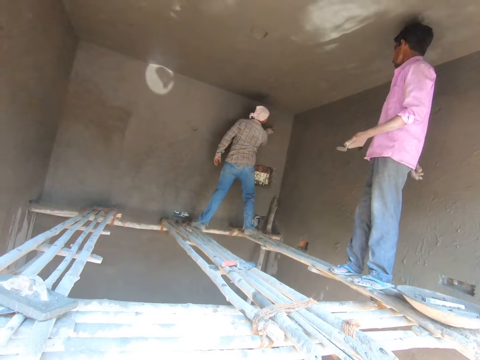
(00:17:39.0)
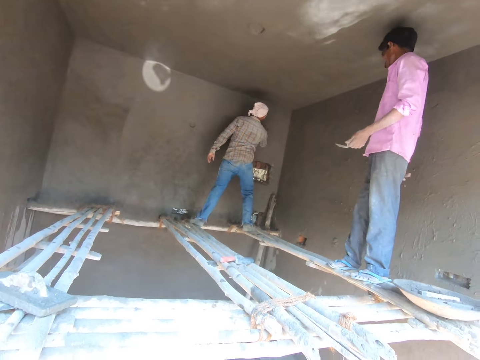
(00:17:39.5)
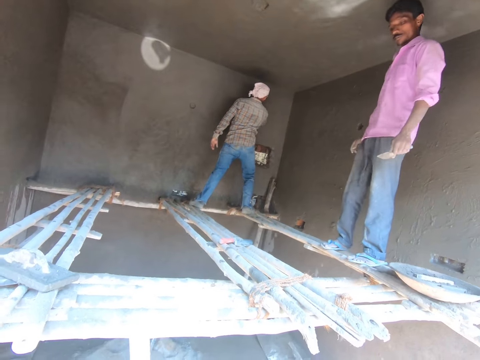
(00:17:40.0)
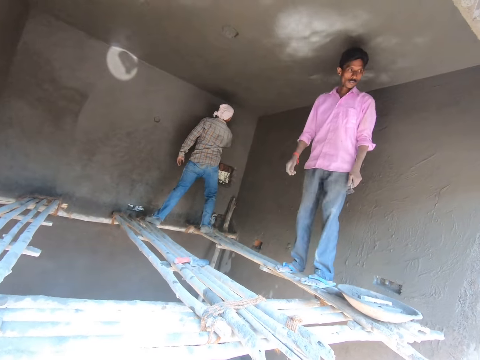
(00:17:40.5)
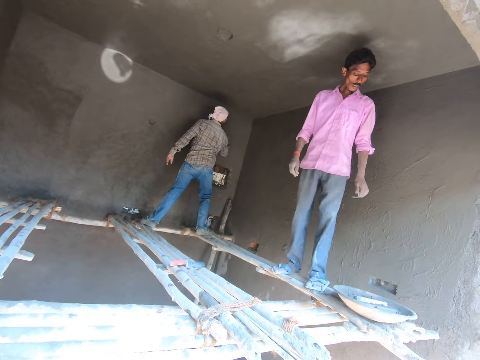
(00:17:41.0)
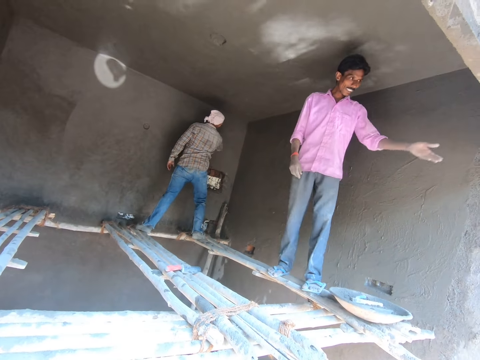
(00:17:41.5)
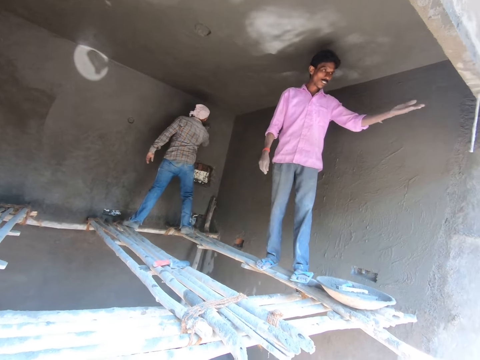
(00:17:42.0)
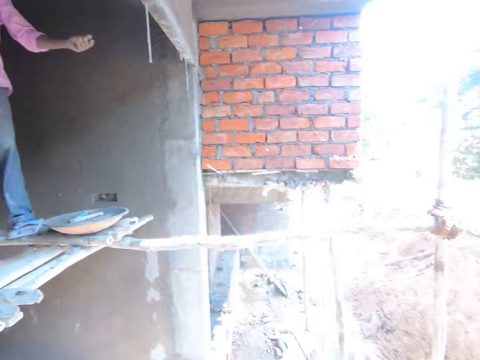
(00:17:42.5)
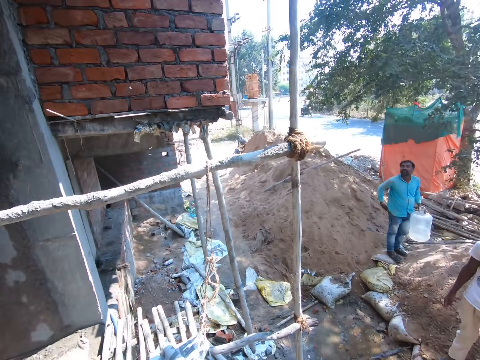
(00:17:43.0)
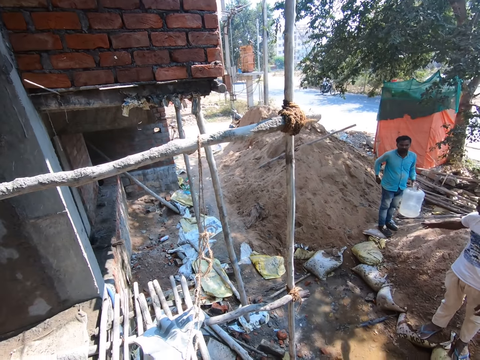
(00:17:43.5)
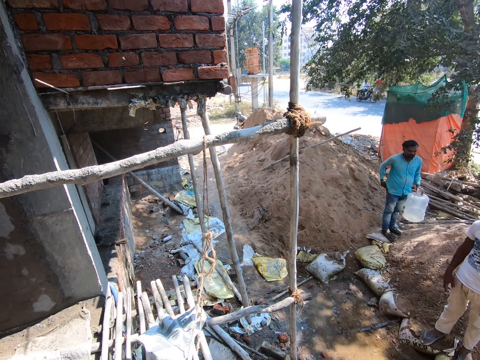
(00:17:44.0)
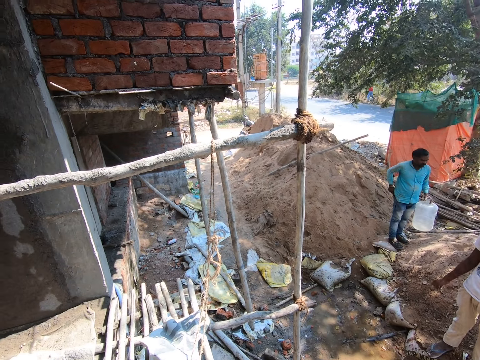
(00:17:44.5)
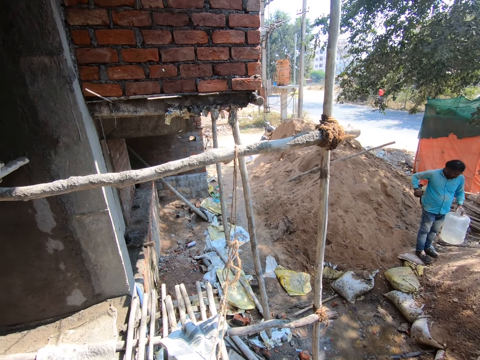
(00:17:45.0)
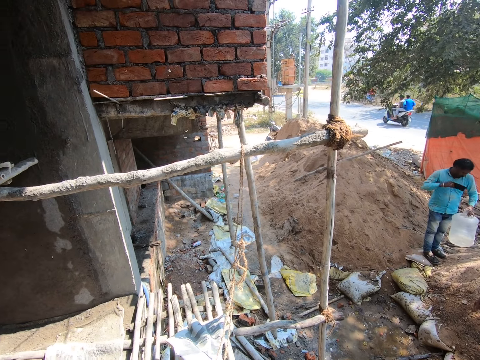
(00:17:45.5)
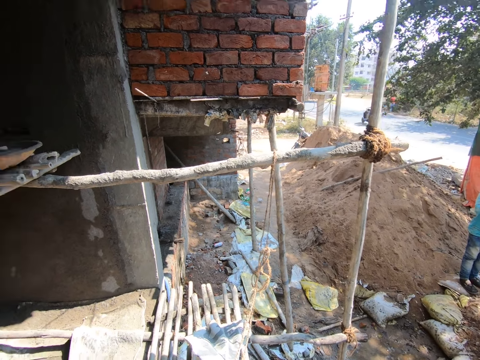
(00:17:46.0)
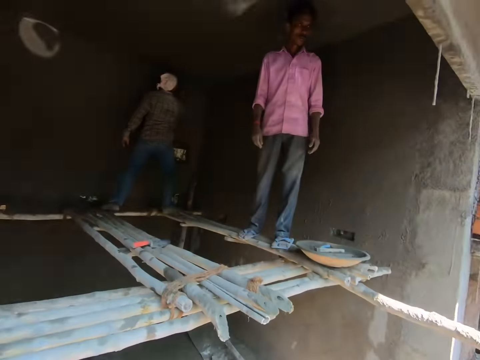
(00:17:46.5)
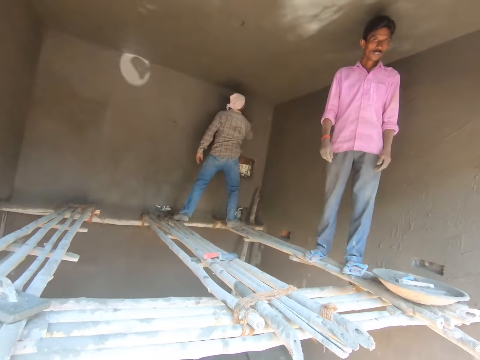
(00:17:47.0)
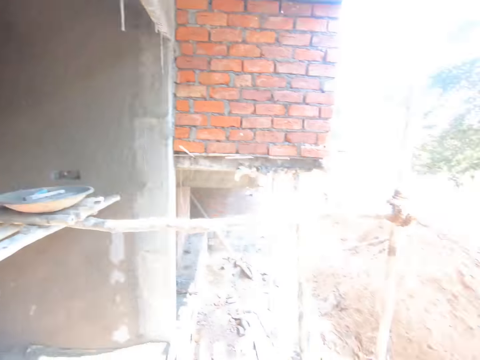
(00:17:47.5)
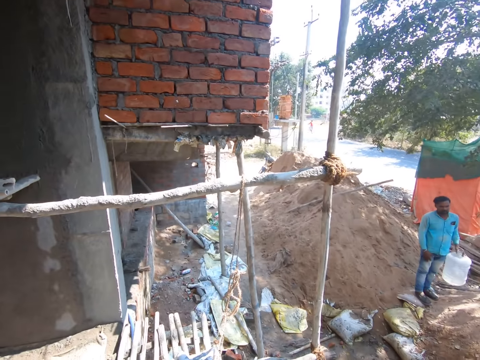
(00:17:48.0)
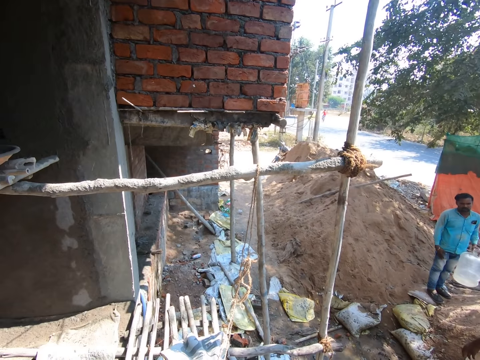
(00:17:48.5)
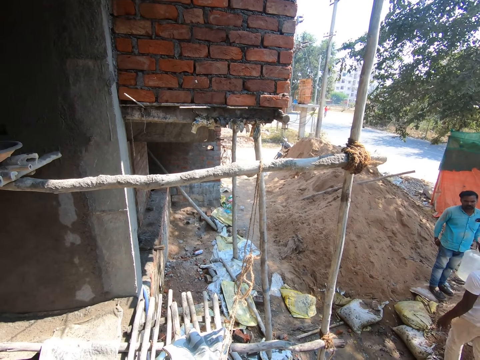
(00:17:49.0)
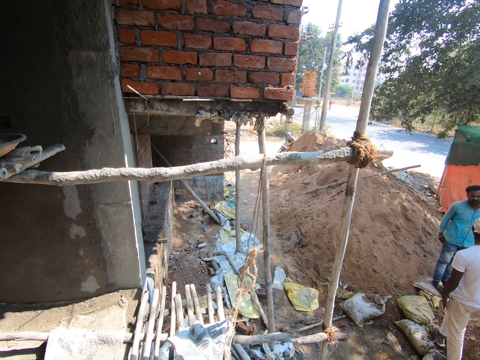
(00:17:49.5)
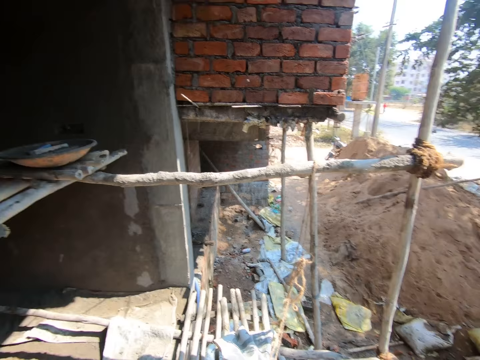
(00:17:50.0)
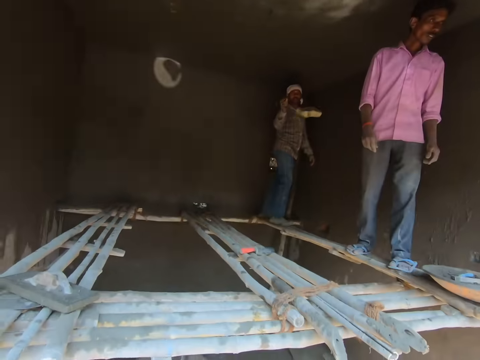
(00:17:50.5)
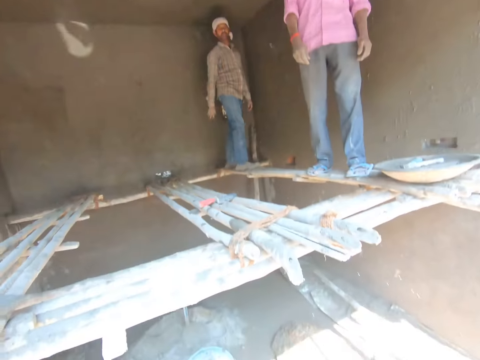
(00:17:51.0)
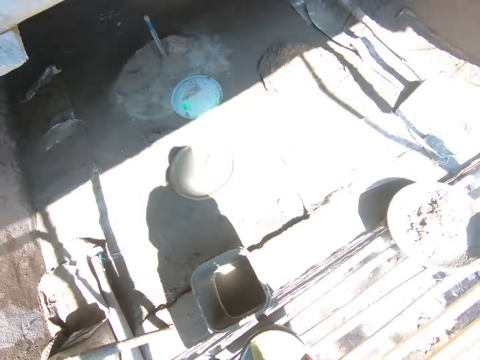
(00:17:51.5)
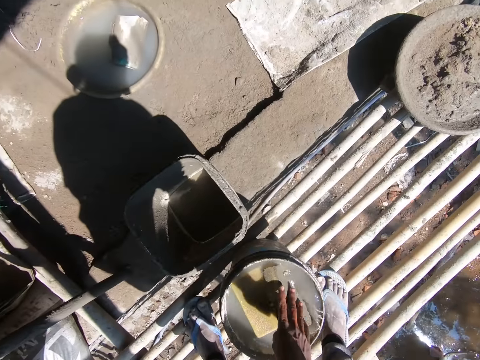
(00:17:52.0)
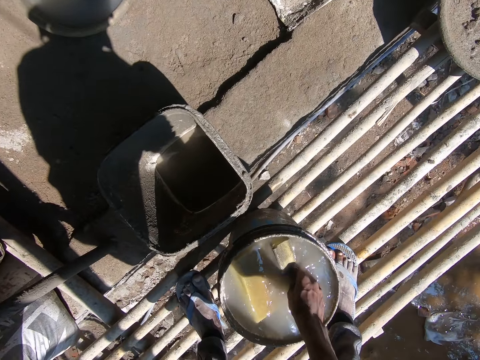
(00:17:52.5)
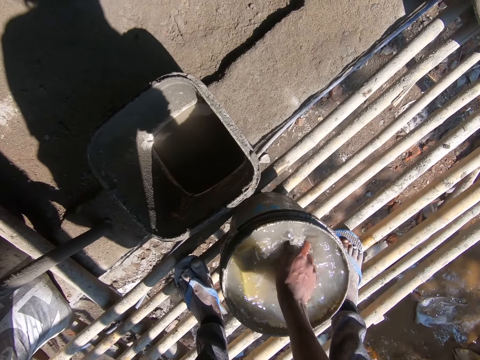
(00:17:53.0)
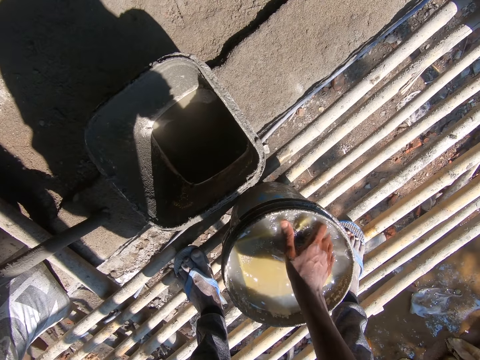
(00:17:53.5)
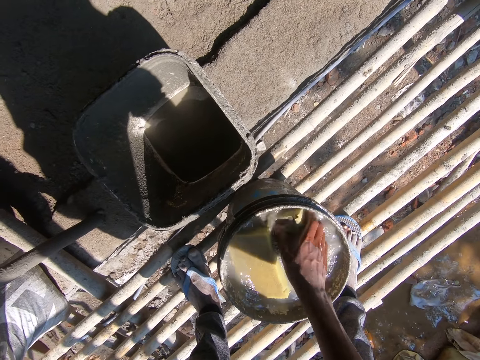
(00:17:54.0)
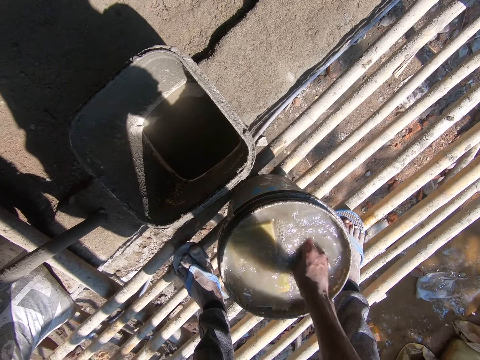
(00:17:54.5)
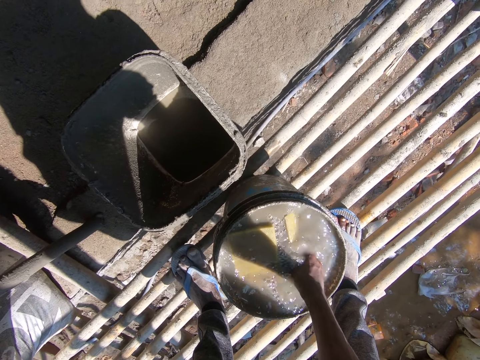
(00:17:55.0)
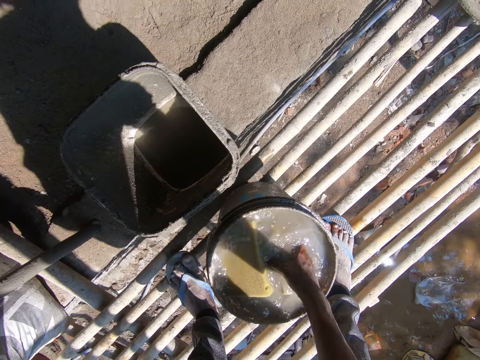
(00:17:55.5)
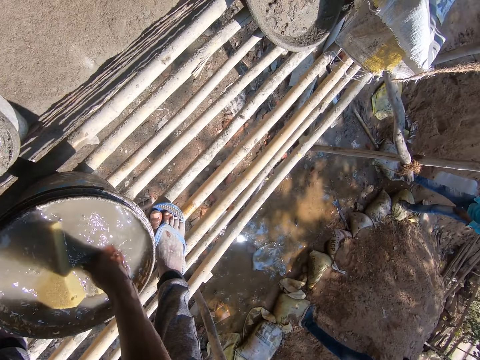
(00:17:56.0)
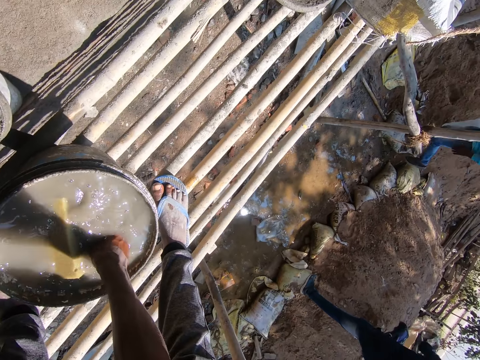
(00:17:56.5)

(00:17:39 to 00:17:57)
A man rubs a wall with a foam in his right hand. Another man drops a trowel in his left hand in the head pan on the bamboo scaffolding. The second man interacts with another man. Another man removes a phone from his back trouser pocket with his right hand. He puts the phone in his breast pocket with his right hand. The camera wearer interacts with the first man. The first man throws the foam in his left hand to the camera wearer. The camera wearer catches the foam with his right hand. He dips the foam in his right hand in the bucket of water on the bamboo scaffolding. He rinses the sponge.

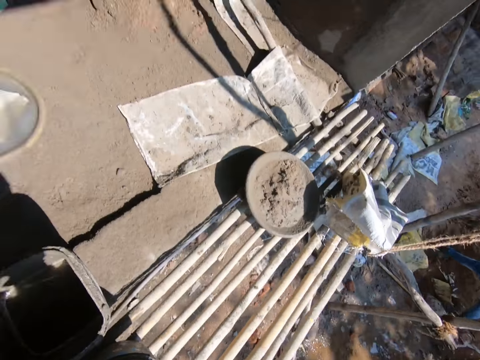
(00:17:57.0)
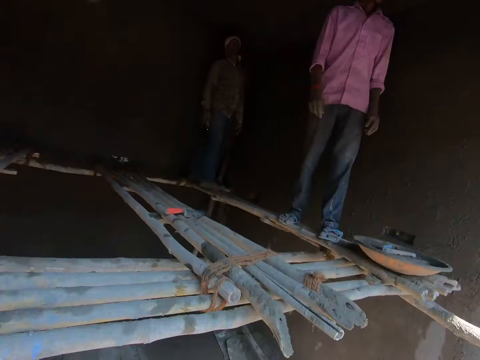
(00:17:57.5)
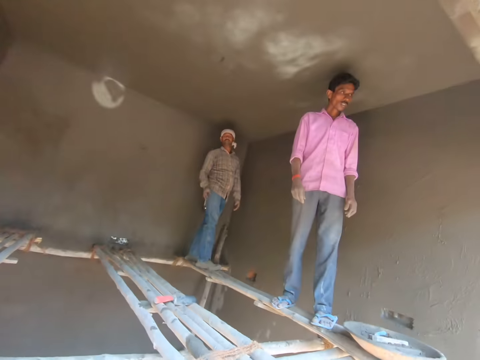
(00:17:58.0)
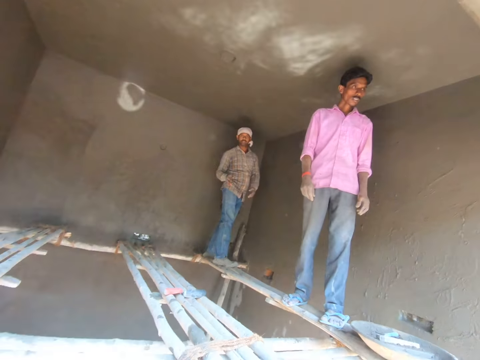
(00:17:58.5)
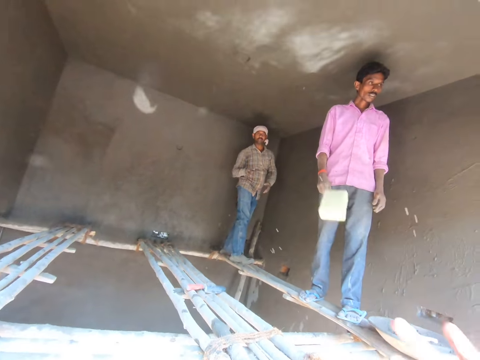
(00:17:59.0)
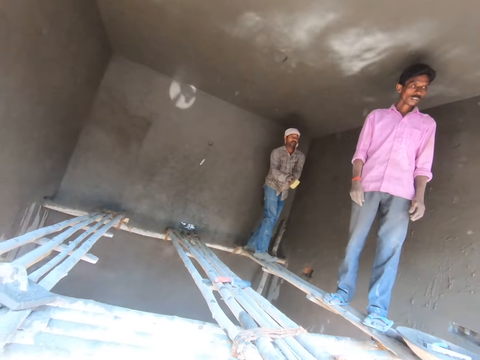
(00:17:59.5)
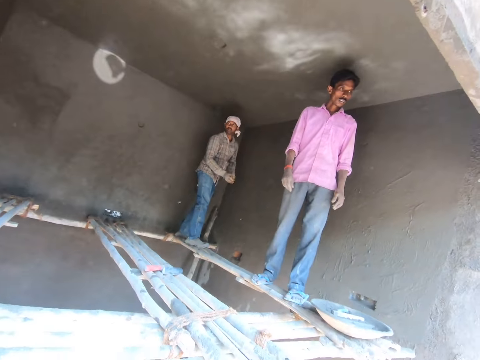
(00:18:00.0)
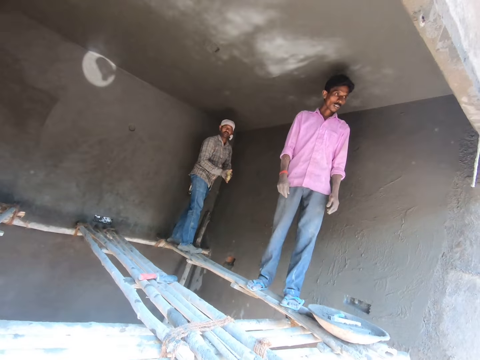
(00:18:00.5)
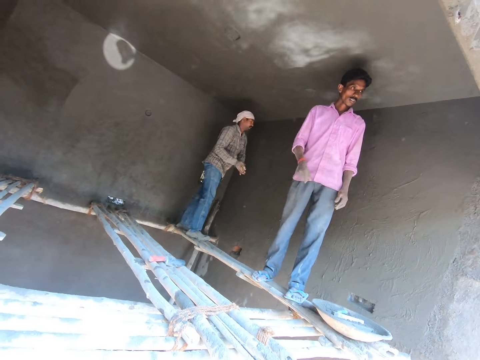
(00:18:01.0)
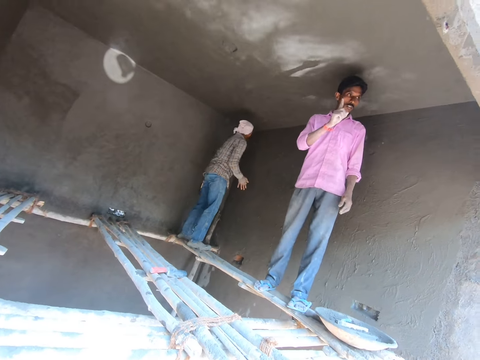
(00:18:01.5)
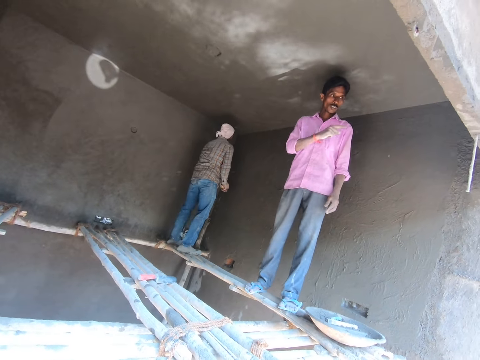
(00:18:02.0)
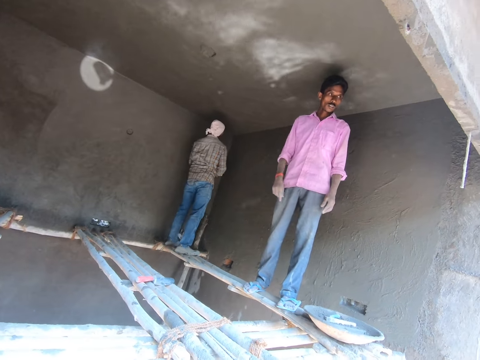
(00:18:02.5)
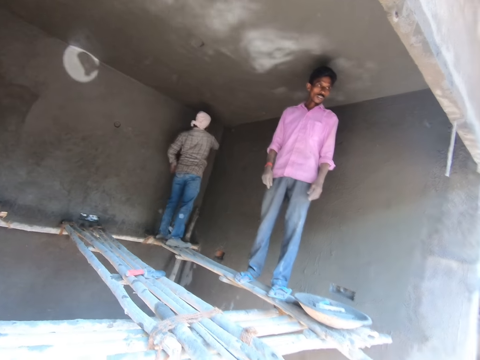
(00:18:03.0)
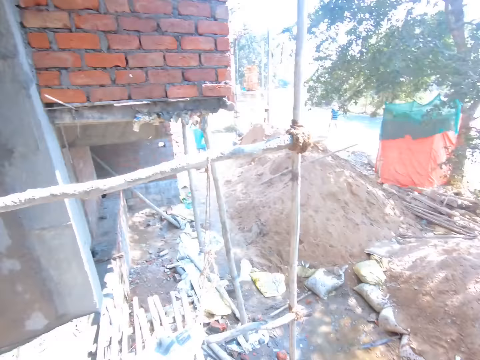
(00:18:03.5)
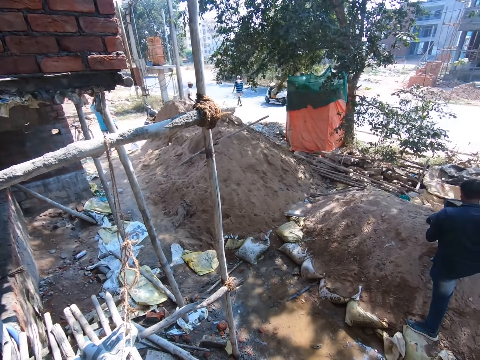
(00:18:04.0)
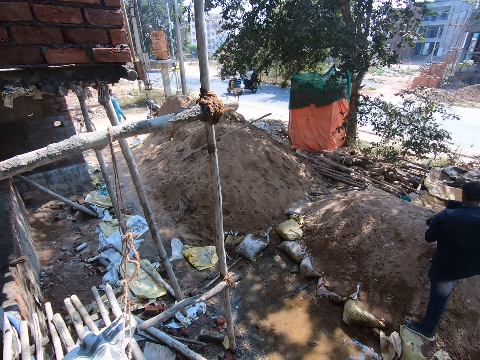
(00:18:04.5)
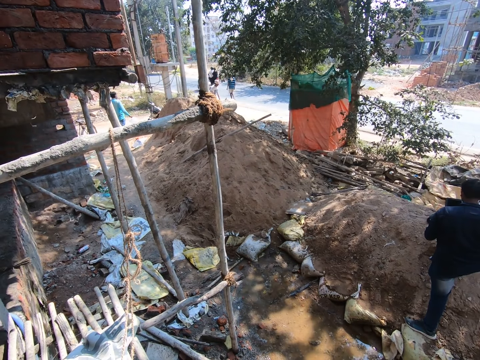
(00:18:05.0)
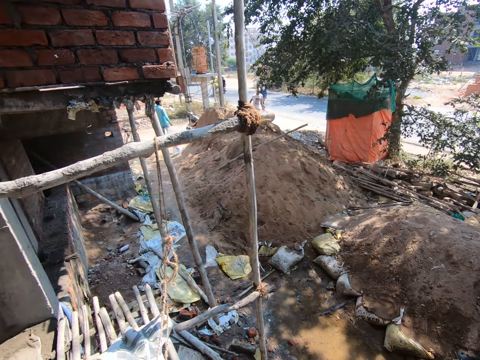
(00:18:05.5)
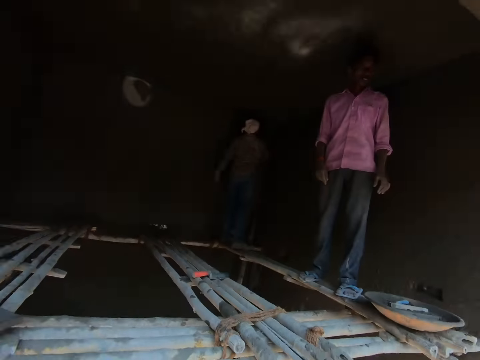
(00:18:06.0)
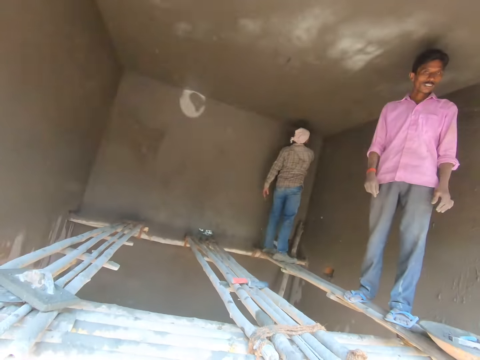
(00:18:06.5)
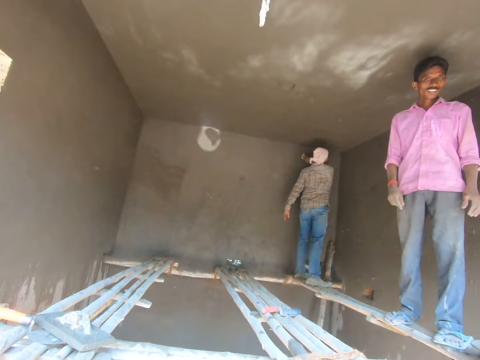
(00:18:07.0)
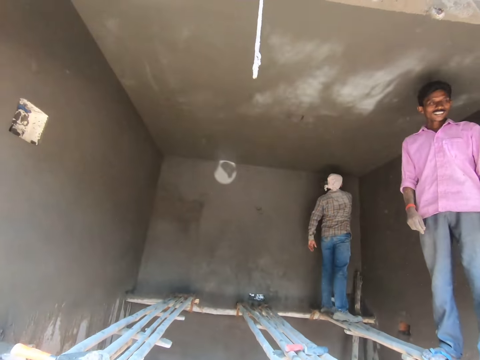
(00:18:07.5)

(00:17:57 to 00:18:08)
The camera wearer throws the foam to the man with his right hand. The man catches the foam with his hands. The man rubs the wall with the foam in his right hand. The camera wearer looks around. He interacts with another man.
